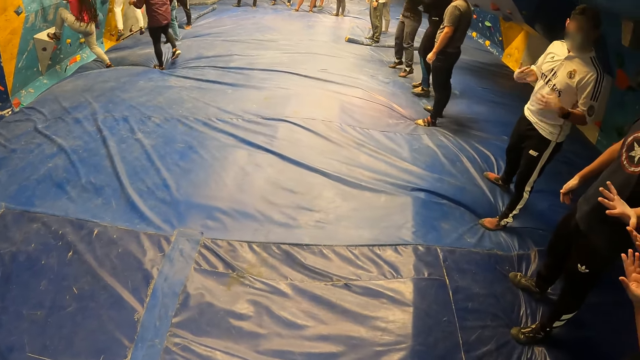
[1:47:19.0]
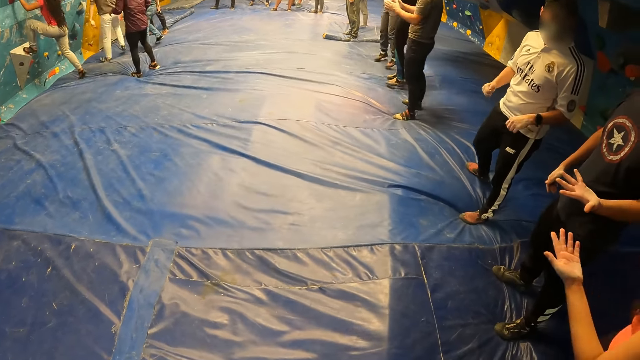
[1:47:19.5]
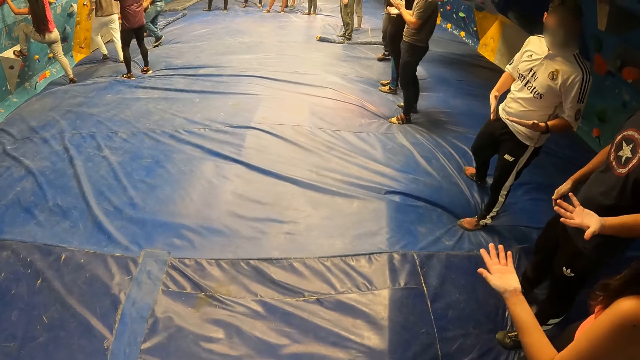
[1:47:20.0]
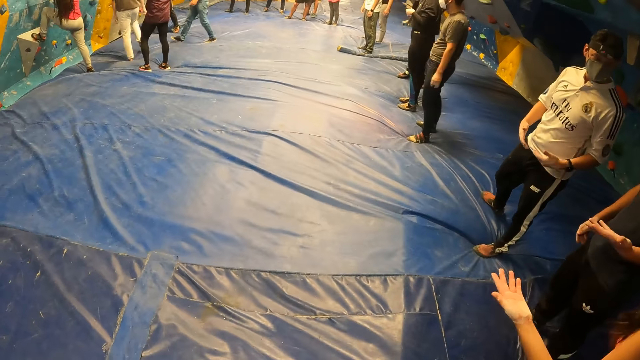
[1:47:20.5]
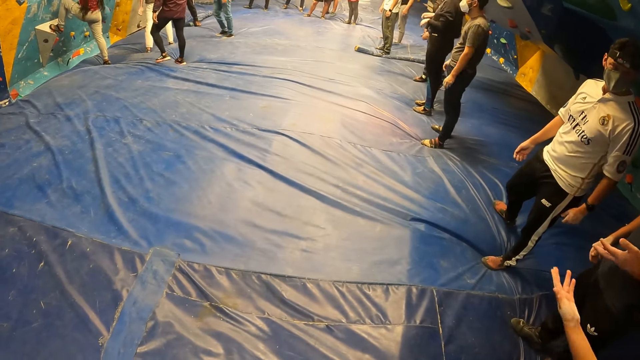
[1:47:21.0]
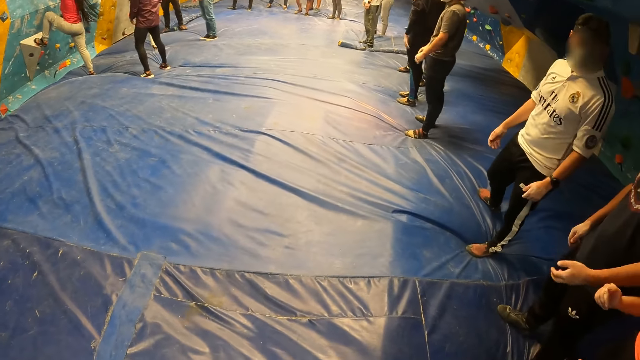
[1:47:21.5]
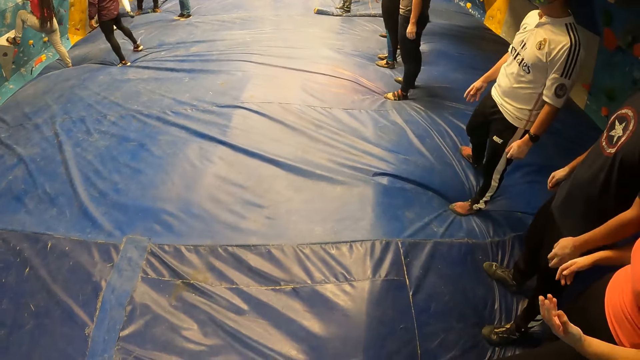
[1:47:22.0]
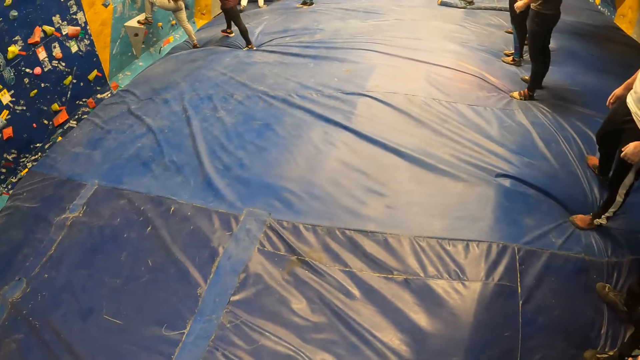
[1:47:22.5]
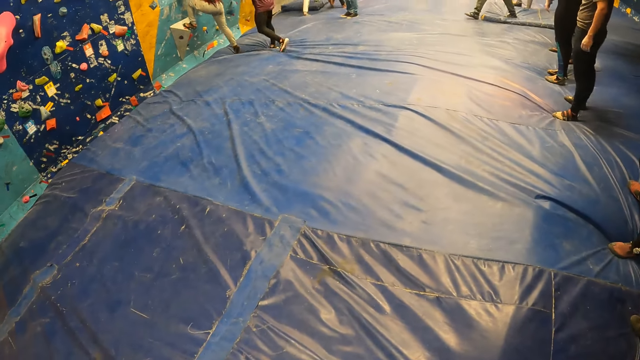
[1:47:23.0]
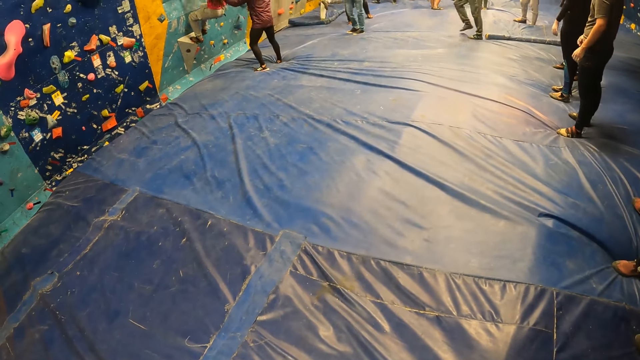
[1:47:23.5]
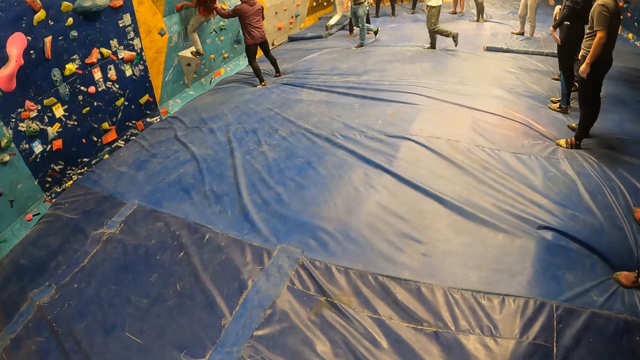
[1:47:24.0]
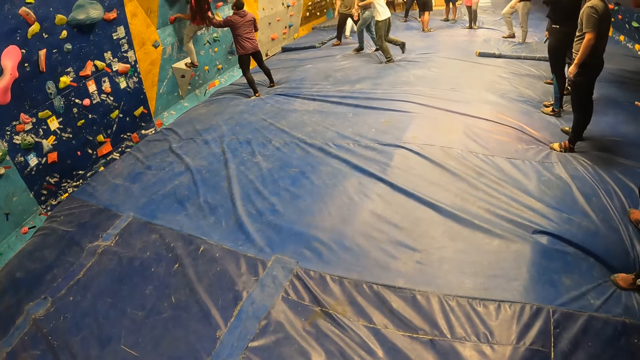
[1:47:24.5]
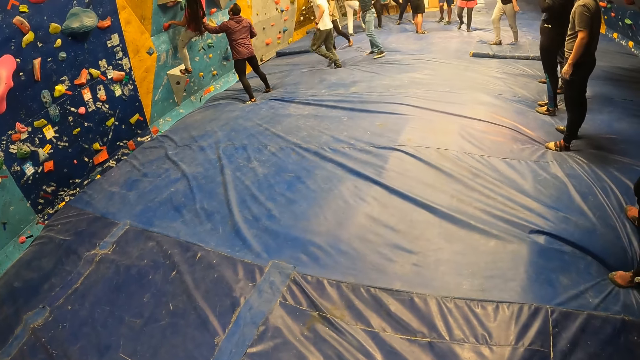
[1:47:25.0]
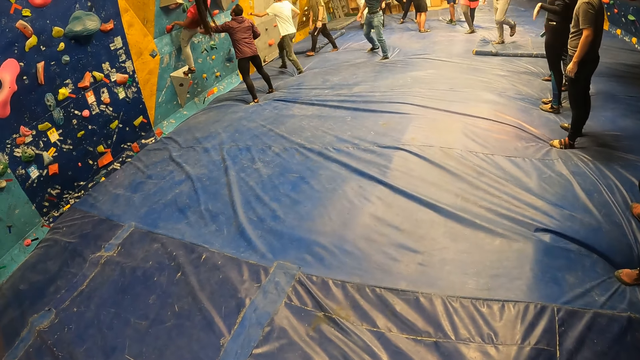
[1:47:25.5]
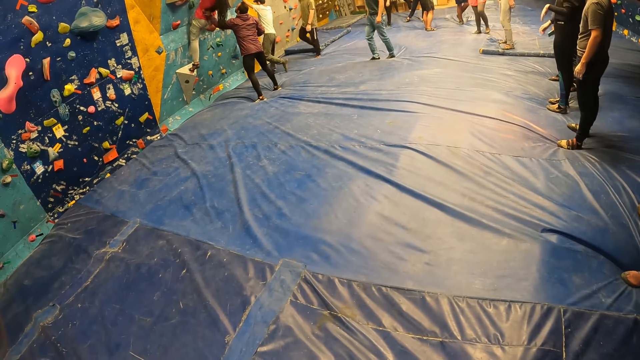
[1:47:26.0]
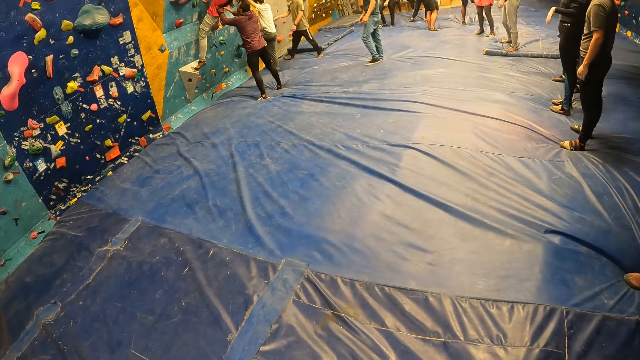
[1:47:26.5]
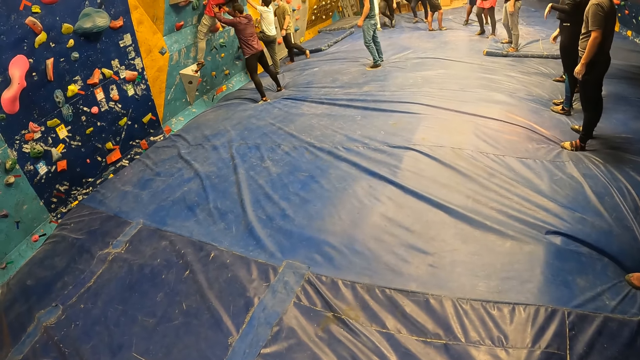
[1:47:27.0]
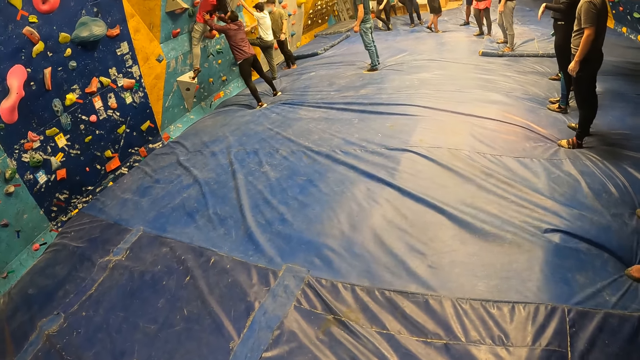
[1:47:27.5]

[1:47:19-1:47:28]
A person climbs the wall.

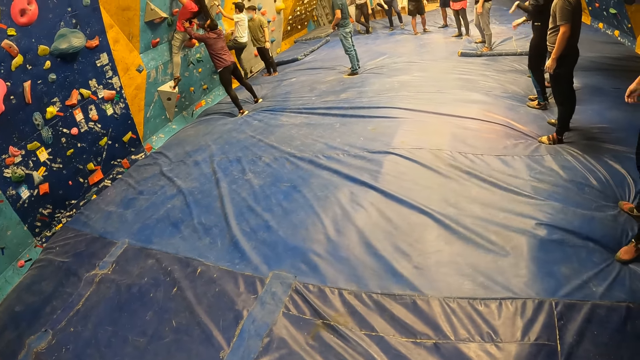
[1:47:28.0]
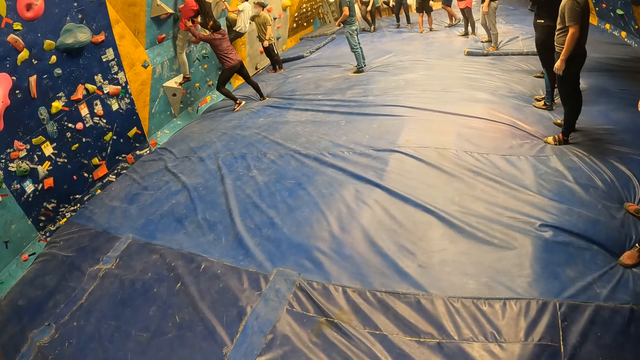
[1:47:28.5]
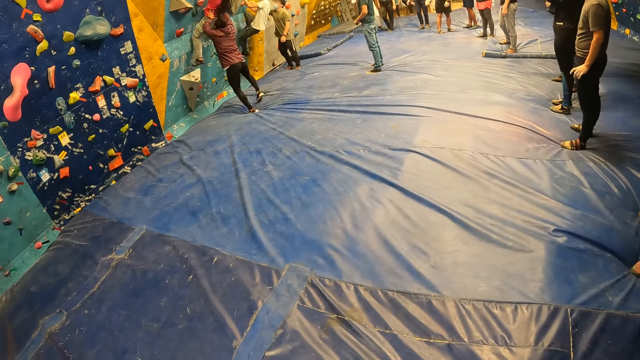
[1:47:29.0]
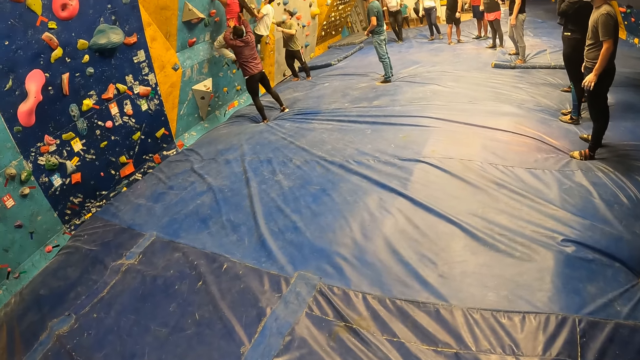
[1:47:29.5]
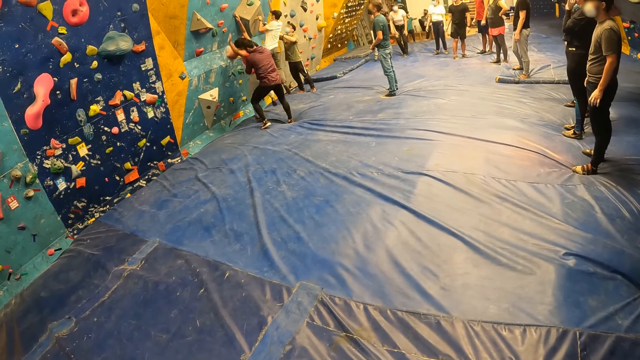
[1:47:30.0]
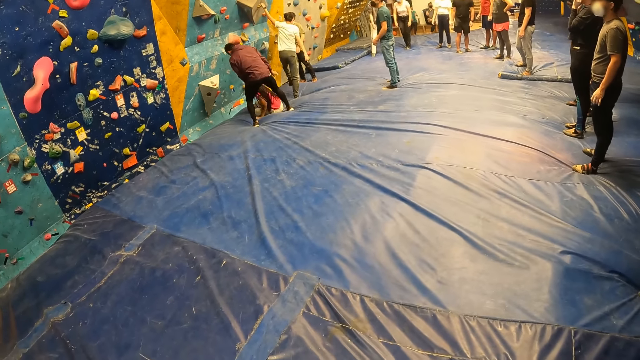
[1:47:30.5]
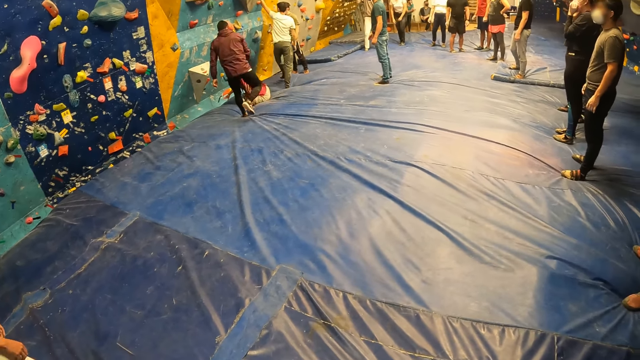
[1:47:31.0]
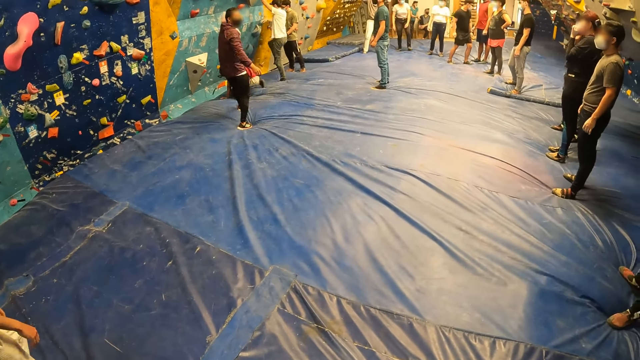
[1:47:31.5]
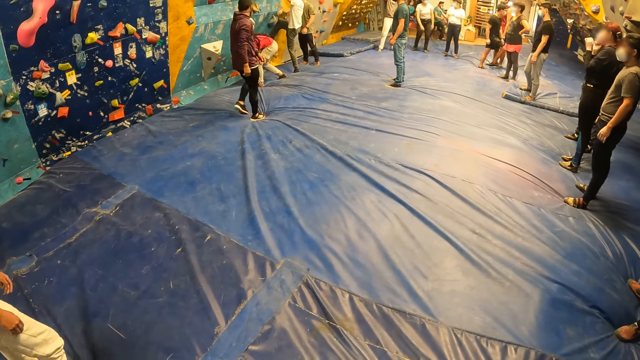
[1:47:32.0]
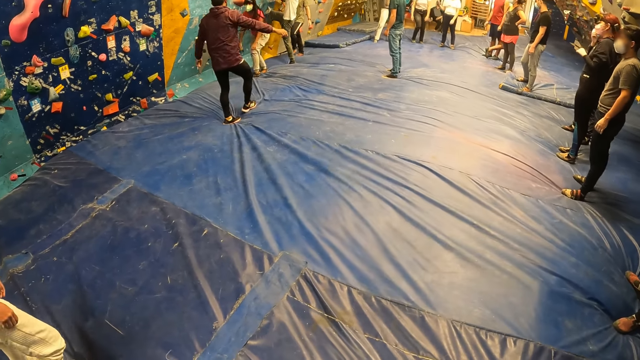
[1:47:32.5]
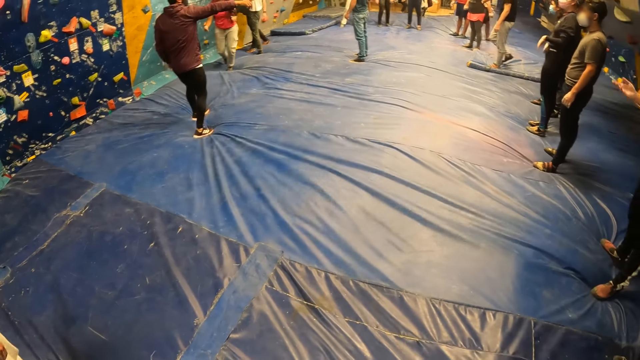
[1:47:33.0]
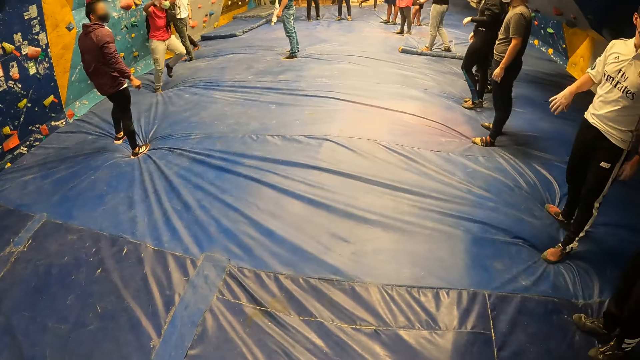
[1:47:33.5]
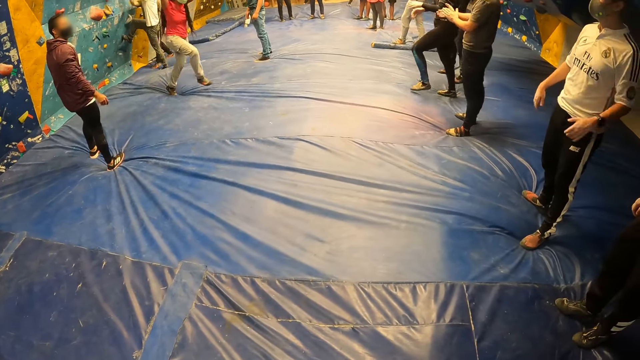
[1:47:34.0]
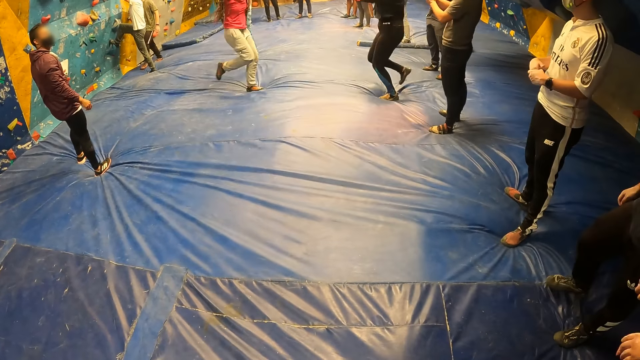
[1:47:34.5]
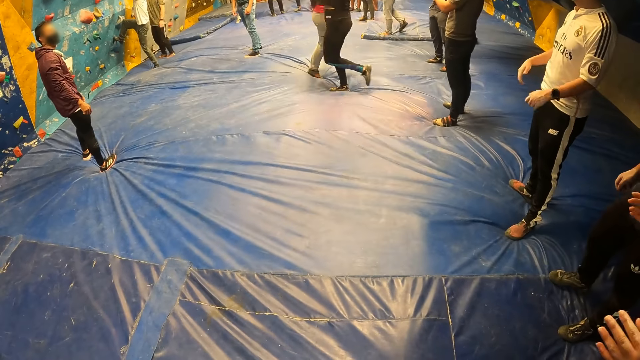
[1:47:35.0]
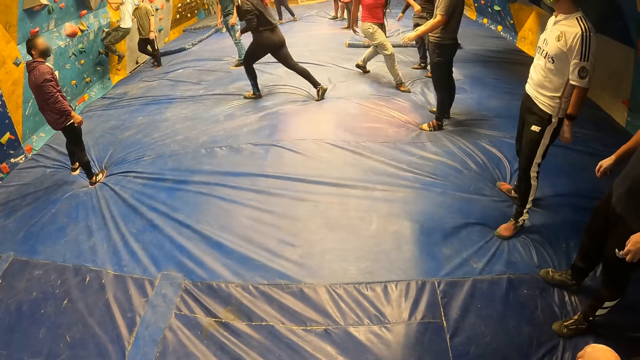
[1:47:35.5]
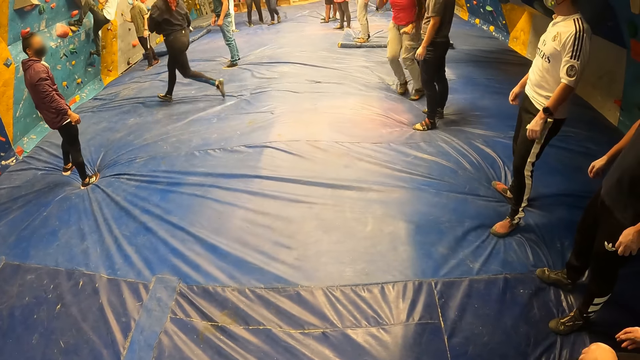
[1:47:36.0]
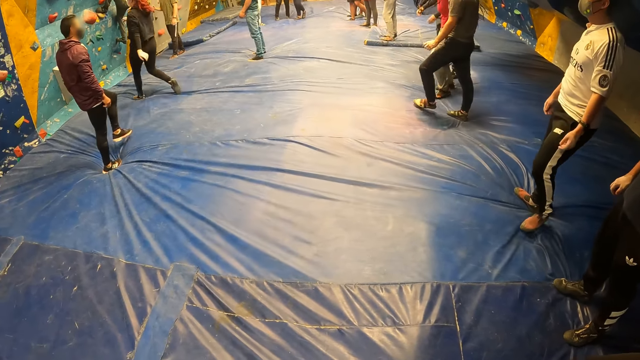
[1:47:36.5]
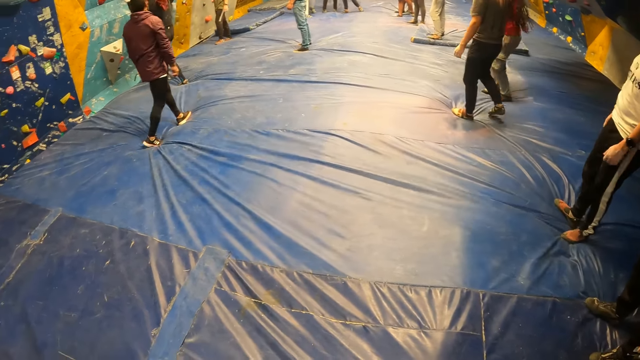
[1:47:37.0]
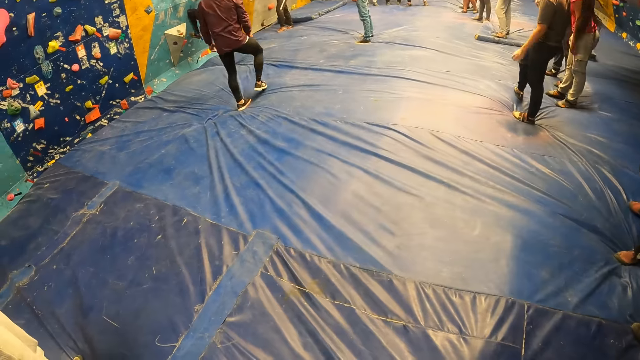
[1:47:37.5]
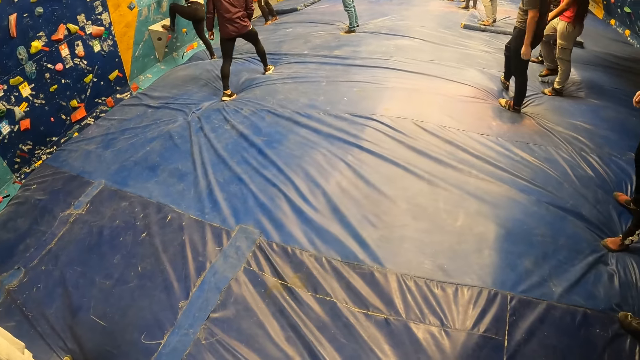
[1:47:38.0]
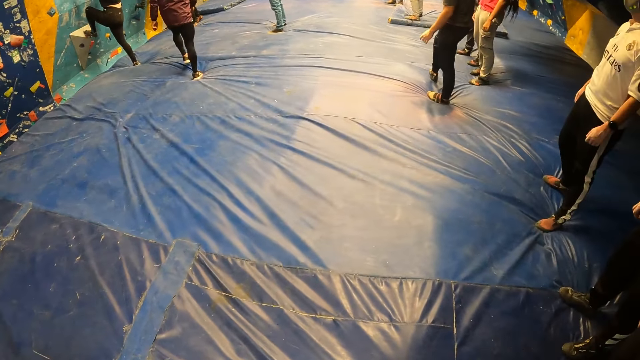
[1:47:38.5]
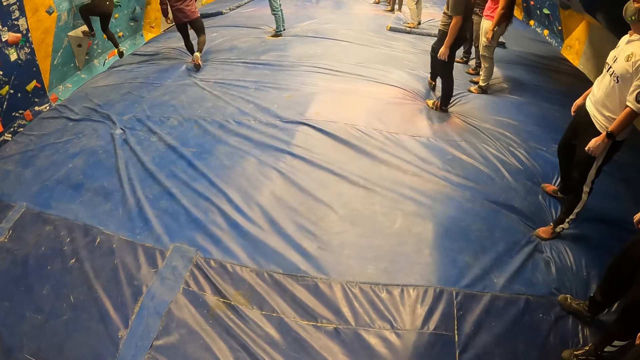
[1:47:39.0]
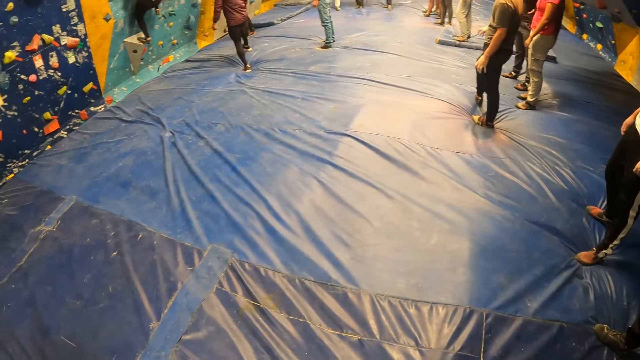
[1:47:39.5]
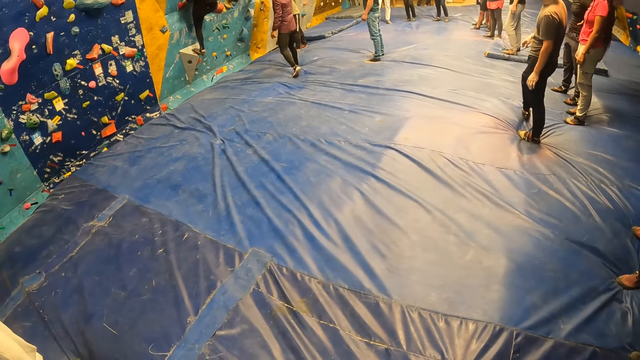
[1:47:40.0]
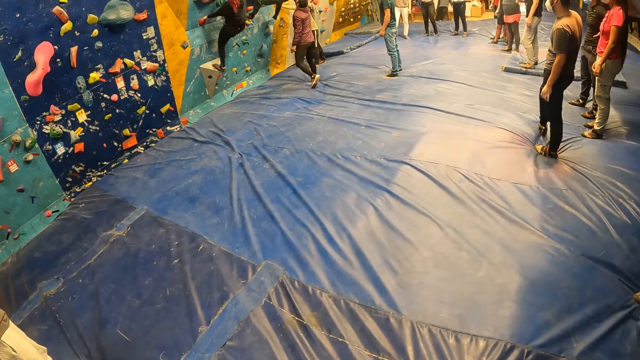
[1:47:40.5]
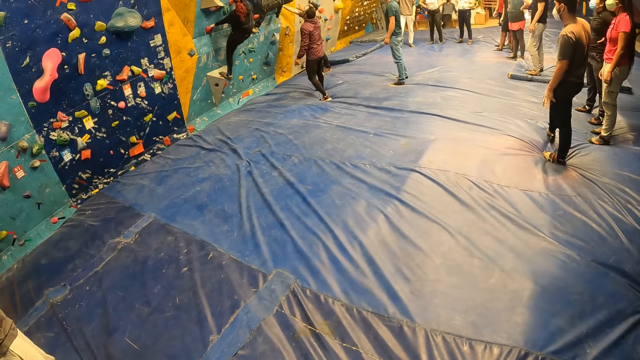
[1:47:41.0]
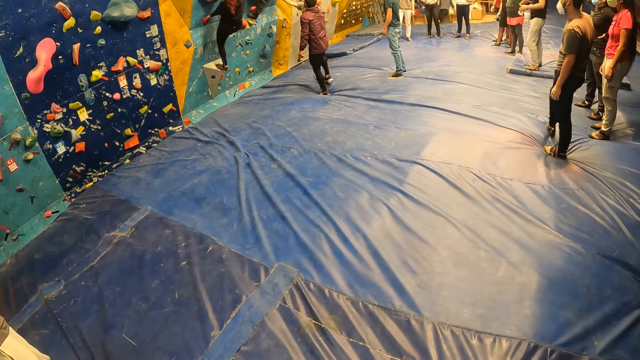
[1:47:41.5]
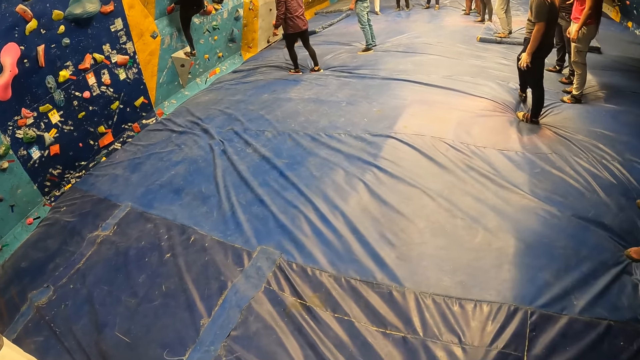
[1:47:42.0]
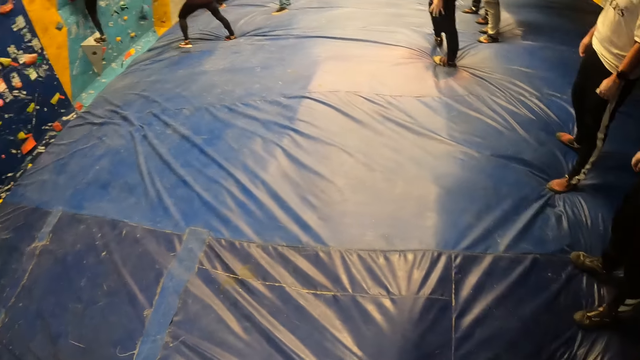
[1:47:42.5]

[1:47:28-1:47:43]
The woman jumps down from the climbing-wall. A person talks to the woman. The camera wearer looks around. Another woman climbs on the climbing-wall.
